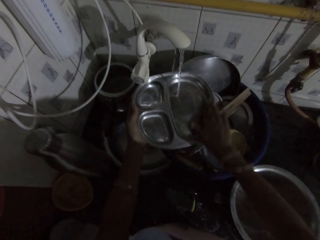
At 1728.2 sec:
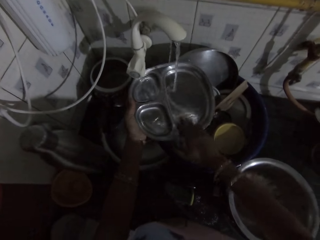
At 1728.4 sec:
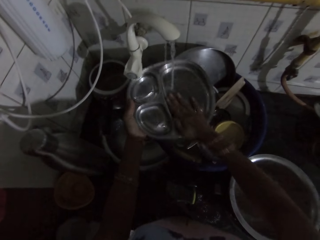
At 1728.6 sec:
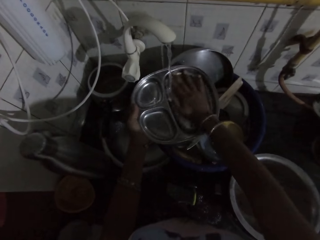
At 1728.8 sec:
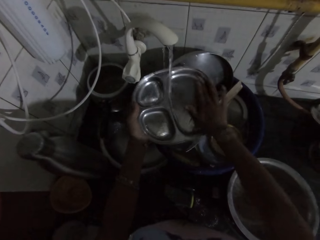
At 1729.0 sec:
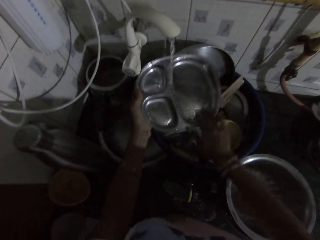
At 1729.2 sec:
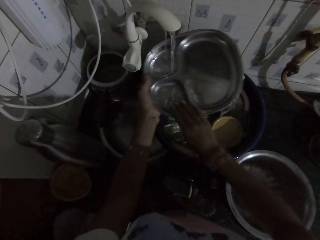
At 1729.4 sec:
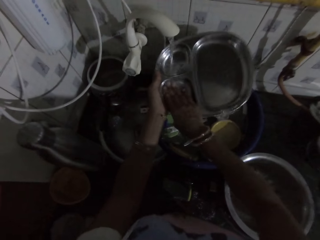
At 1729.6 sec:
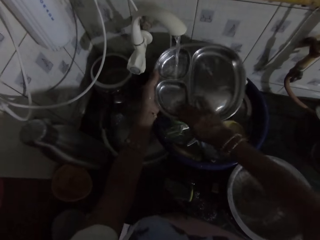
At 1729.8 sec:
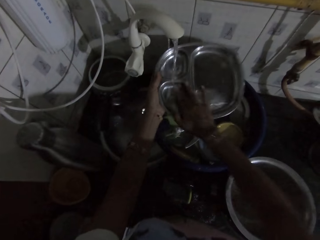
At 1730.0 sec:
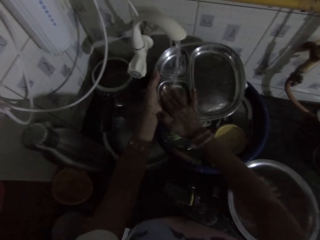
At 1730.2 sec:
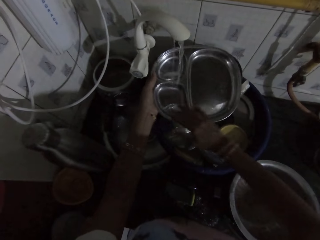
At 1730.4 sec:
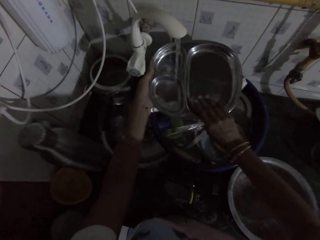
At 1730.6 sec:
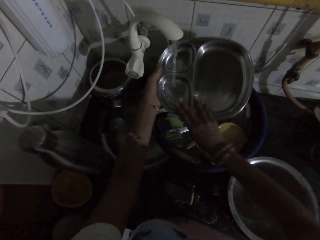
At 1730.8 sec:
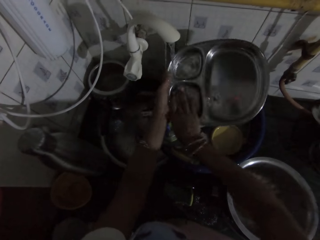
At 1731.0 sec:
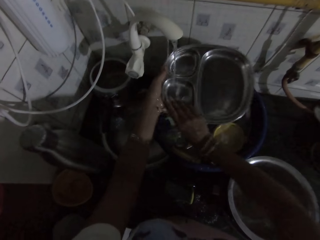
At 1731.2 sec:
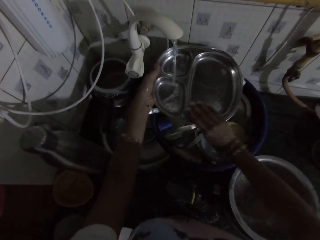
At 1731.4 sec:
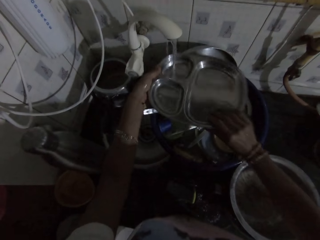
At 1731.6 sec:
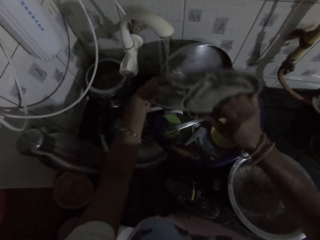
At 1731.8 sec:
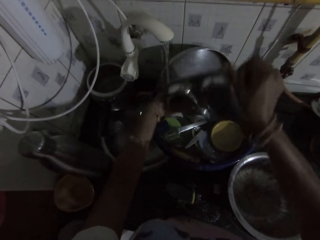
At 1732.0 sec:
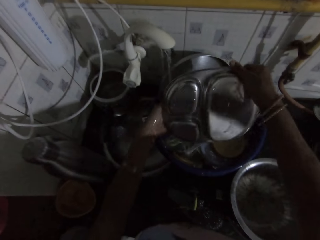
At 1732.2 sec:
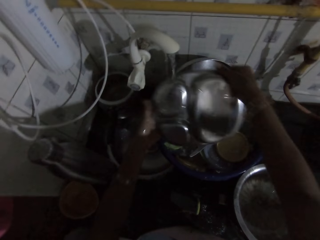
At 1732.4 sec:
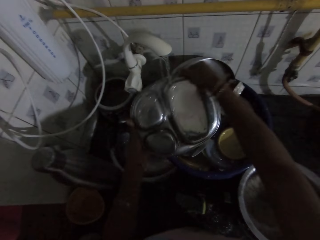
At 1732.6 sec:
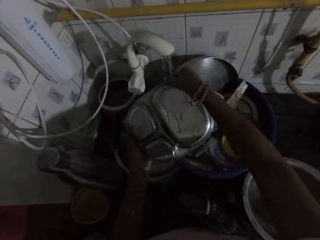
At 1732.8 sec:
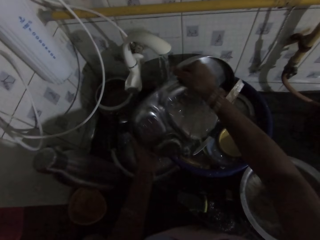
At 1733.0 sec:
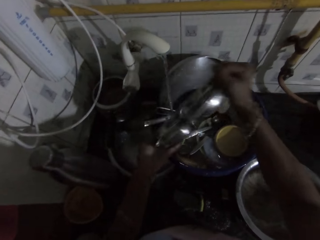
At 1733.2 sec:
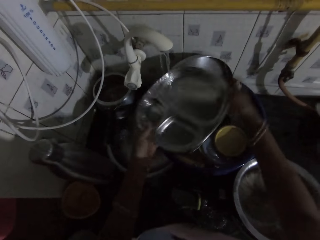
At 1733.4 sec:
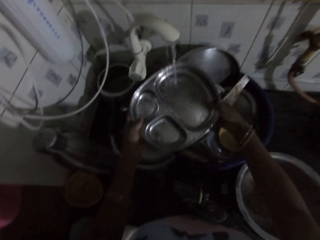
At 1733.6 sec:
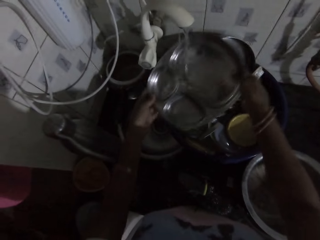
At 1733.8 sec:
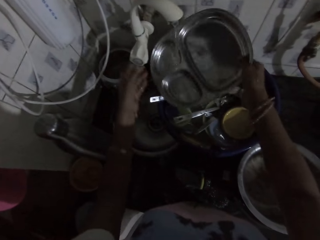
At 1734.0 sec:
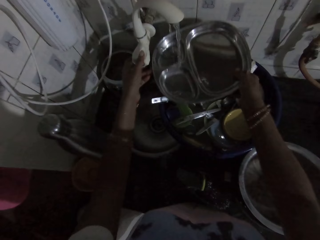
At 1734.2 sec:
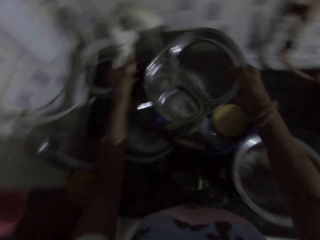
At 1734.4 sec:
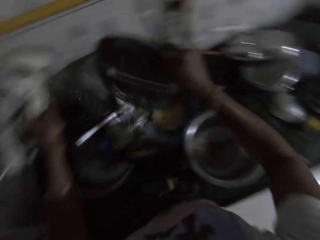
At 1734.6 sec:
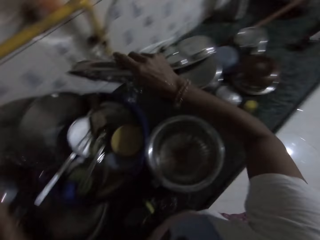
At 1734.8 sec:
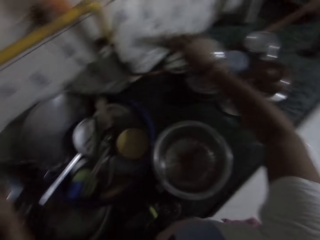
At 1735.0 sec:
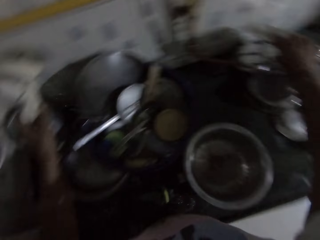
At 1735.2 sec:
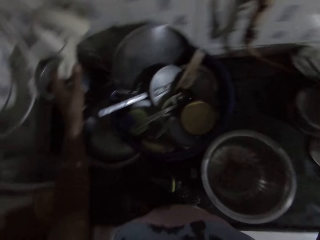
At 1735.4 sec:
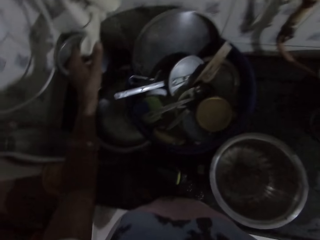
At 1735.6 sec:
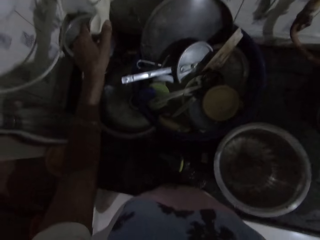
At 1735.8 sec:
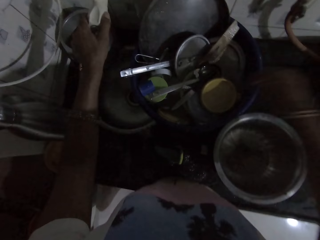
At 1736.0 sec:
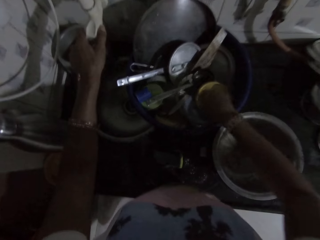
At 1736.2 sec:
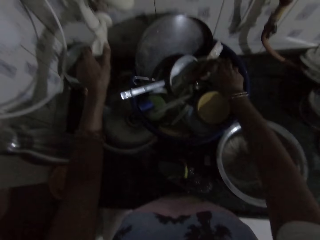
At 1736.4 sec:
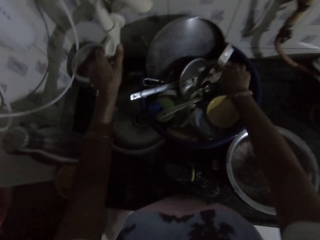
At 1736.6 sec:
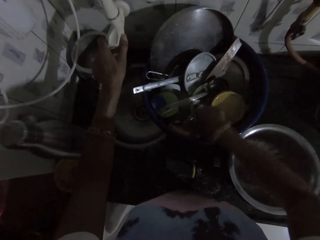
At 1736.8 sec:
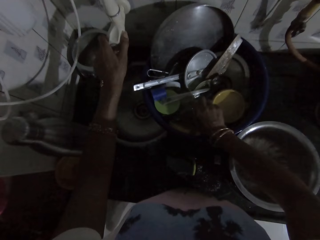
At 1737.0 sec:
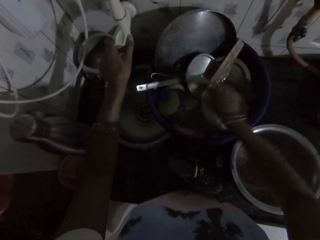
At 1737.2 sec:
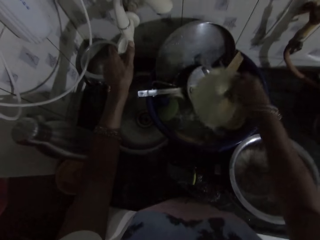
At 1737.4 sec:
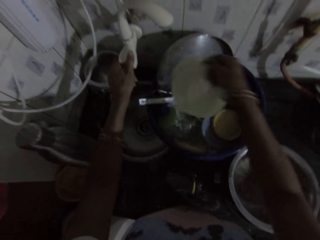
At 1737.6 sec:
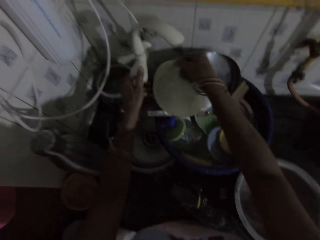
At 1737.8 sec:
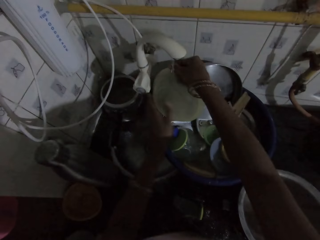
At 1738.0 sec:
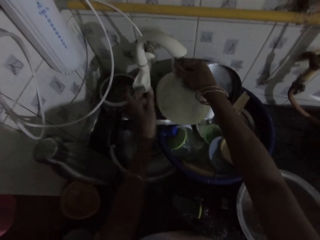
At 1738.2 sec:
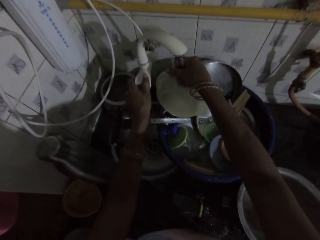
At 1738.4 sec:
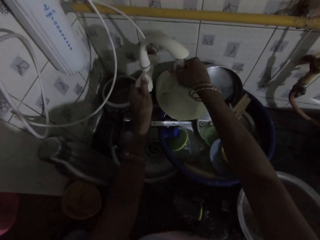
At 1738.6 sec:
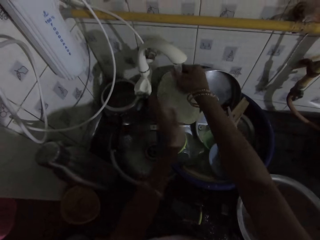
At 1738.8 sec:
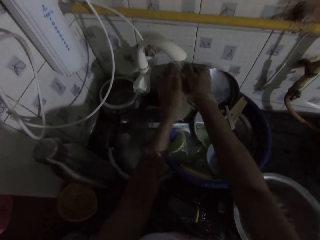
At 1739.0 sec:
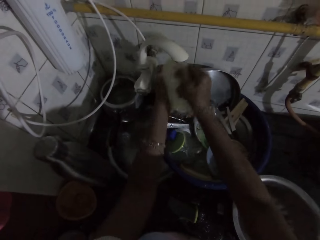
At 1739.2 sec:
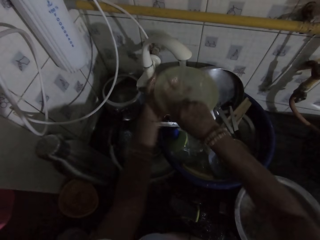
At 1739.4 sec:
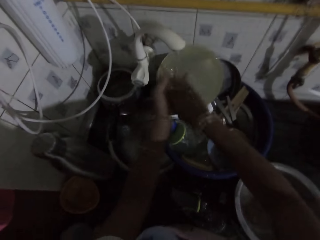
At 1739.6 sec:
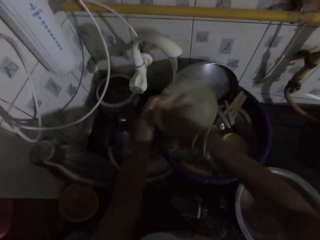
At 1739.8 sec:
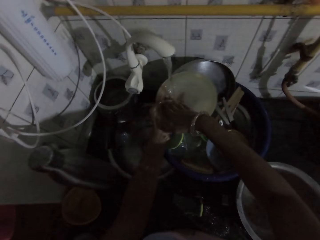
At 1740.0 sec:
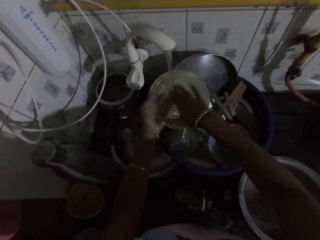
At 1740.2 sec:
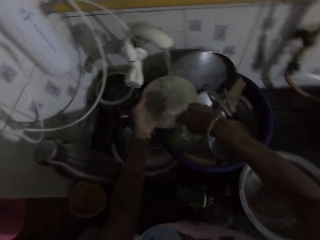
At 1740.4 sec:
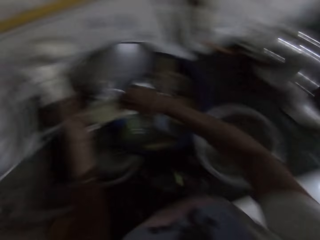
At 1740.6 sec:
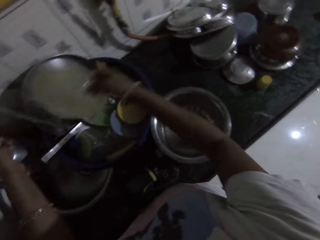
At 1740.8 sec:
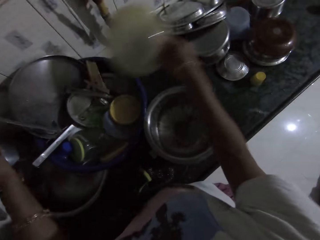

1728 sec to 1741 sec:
The camera wearer places the tray in her right hand on the kitchen countertop. She picks a plate from the bowl on the kitchen countertop with her right hand. She turns on the kitchen sink tap with her left hand. She rinses the plate in her hand under the kitchen sink tap with both hands.

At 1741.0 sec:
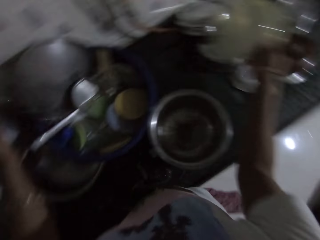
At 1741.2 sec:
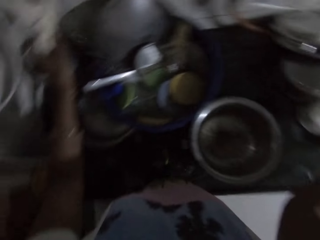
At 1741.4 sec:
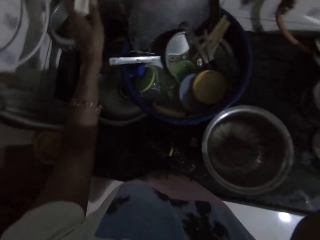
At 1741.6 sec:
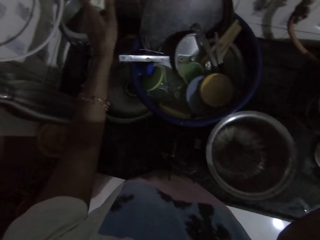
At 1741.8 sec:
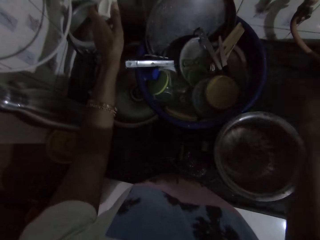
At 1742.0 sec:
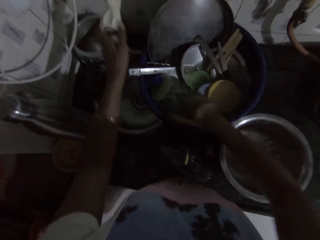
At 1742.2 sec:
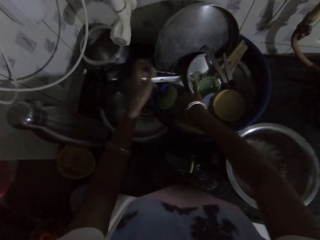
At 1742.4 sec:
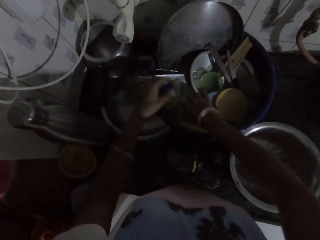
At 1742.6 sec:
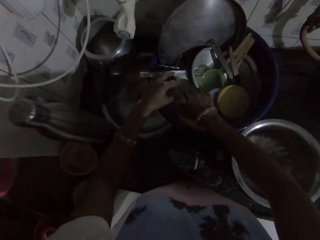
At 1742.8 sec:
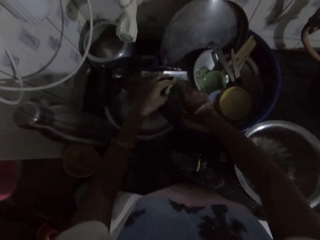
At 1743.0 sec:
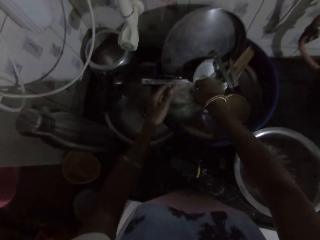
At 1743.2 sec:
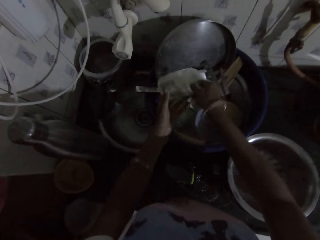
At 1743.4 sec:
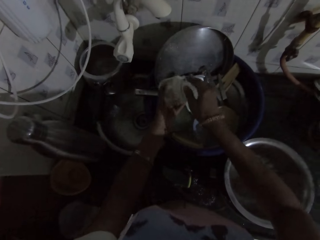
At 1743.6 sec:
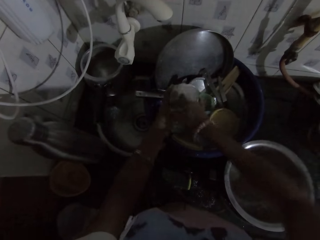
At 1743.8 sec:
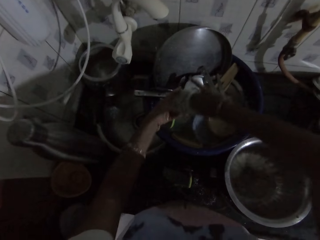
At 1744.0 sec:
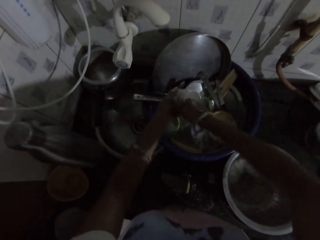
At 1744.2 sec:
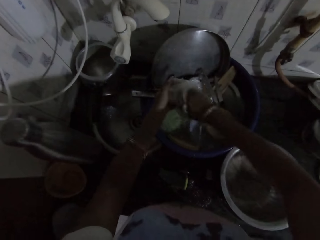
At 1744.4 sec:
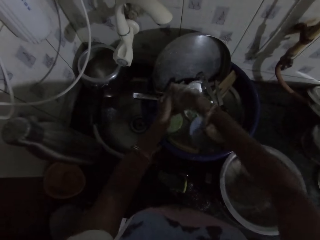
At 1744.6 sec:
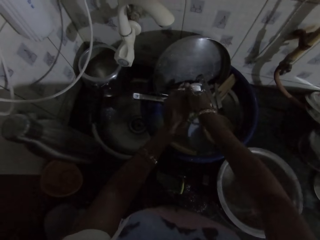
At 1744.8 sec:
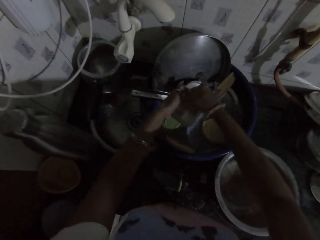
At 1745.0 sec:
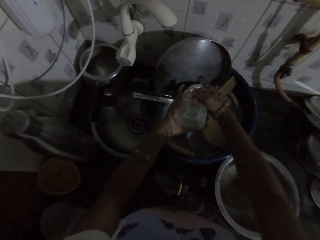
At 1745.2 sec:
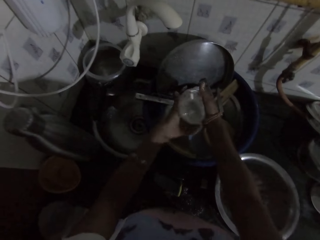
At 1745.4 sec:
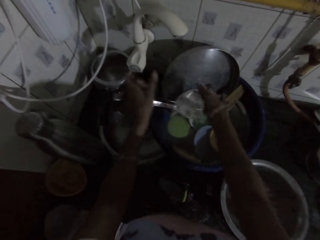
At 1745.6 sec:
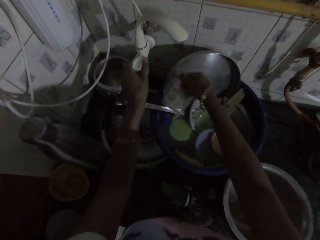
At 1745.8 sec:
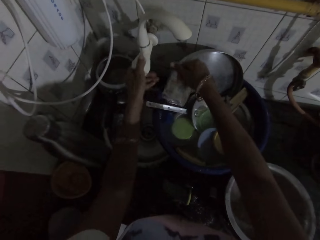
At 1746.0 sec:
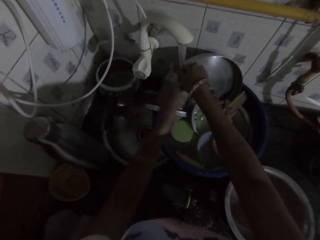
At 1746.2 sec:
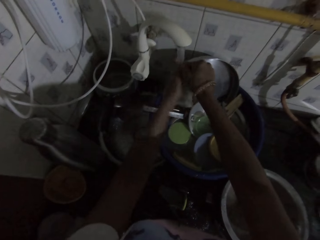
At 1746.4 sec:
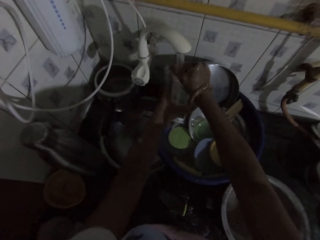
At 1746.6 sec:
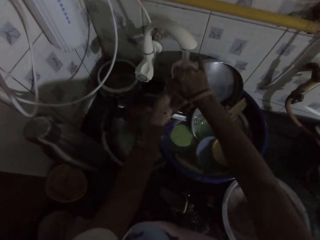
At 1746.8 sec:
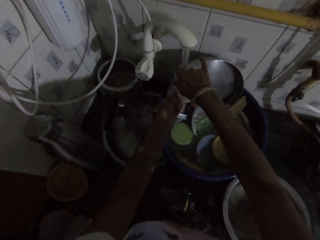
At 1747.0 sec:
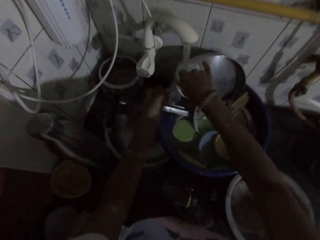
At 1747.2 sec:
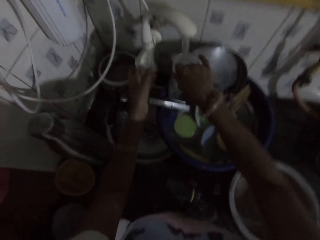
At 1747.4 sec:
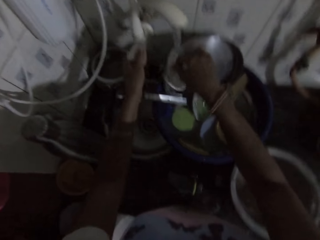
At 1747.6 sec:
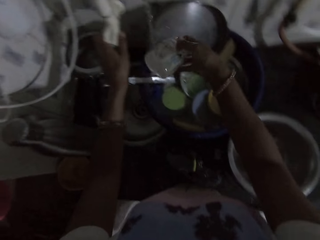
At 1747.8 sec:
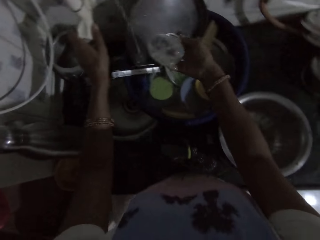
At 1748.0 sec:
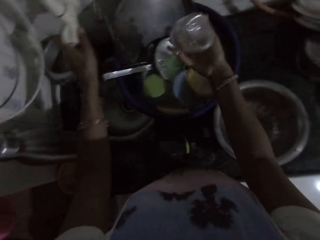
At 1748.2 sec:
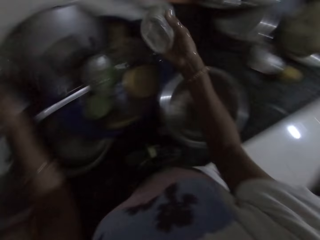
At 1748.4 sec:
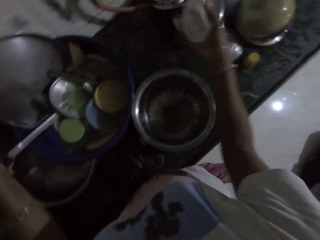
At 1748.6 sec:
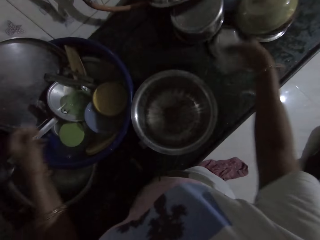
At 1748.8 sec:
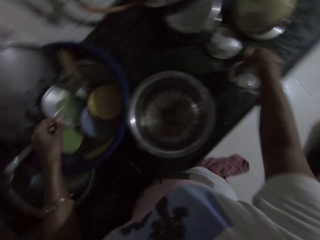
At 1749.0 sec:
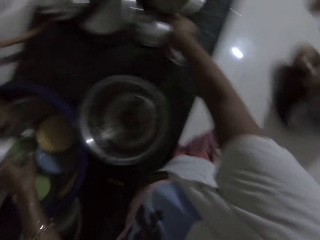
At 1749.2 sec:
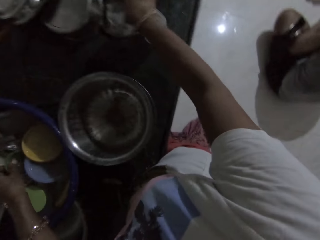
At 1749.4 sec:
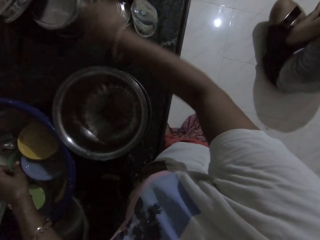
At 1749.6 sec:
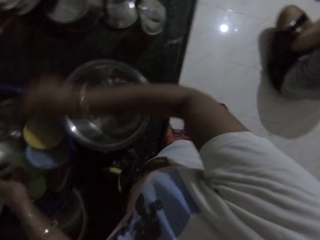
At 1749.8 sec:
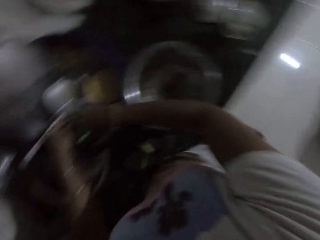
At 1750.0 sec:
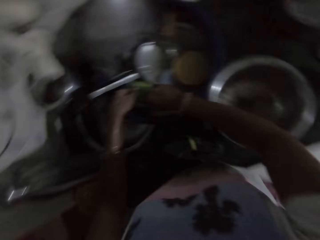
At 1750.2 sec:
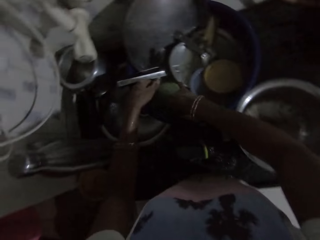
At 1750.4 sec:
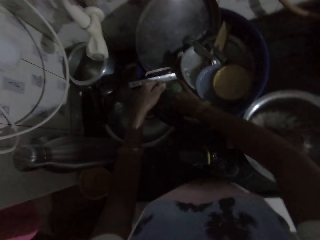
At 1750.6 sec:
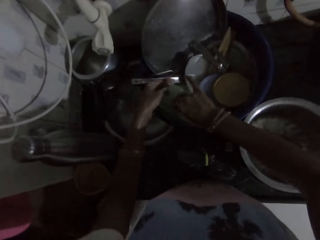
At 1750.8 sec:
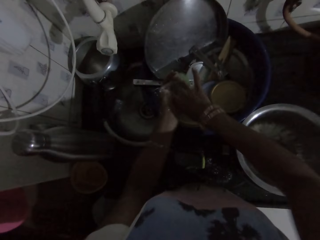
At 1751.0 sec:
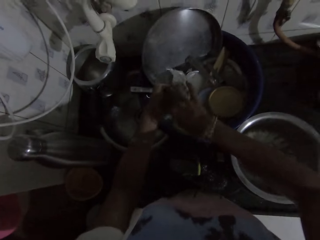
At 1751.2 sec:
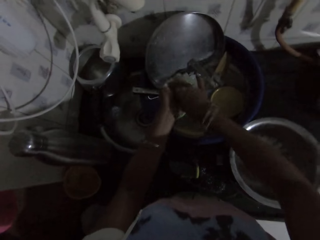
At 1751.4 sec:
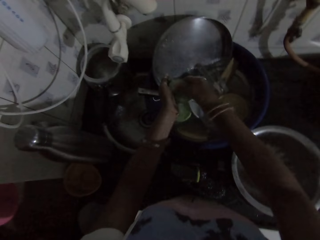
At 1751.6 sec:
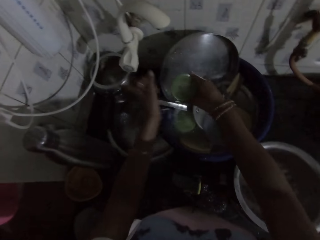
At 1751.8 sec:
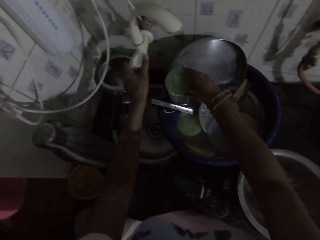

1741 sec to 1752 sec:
The camera wearer places the plate in her right hand on the kitchen countertop. She picks a plastic from the bowl on the kitchen countertop with her right hand. She rinses the plastic in her hand with both hands. She turns on the kitchen sink tap with her left hand. She rinses the plastic in her hand under the kitchen sink tap with both hands. She places the plastic in her right hand on the kitchen countertop. She picks a plastic lid from the bowl on the kitchen countertop with her right hand. She rinses the plastic lid in her hand with both hands.
